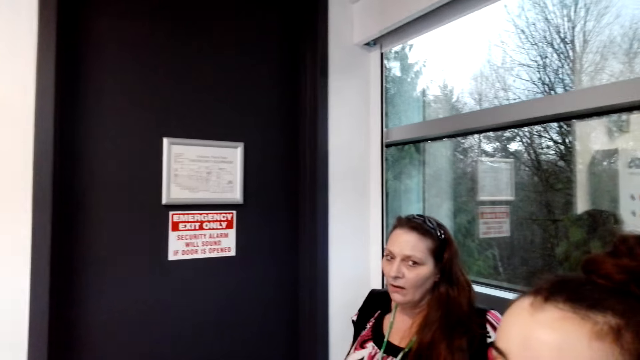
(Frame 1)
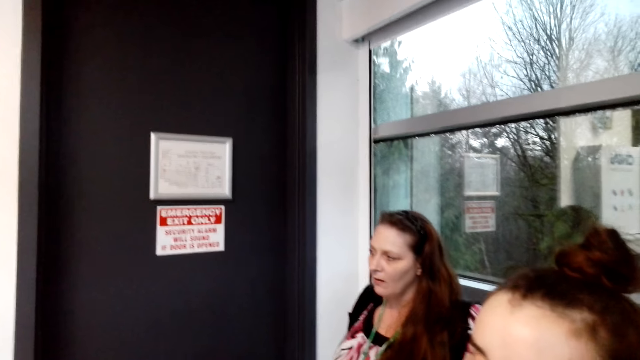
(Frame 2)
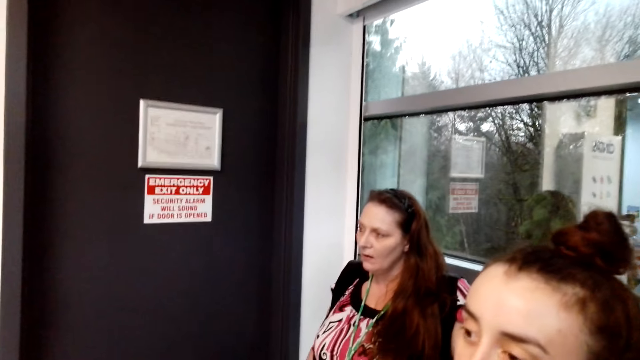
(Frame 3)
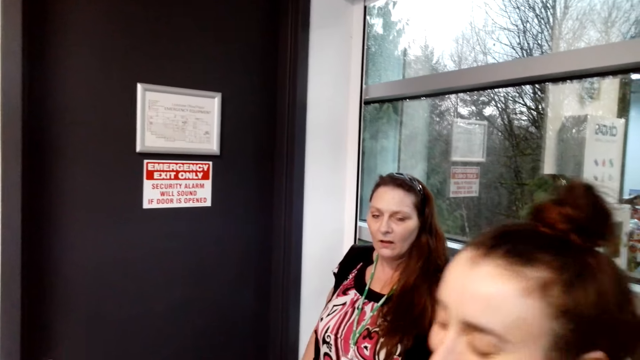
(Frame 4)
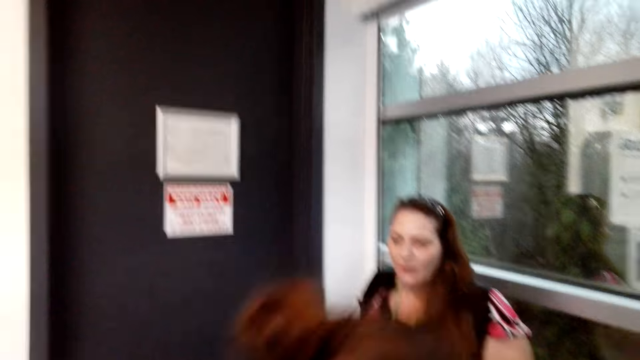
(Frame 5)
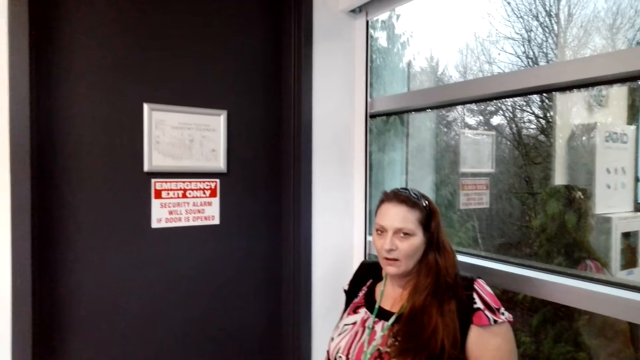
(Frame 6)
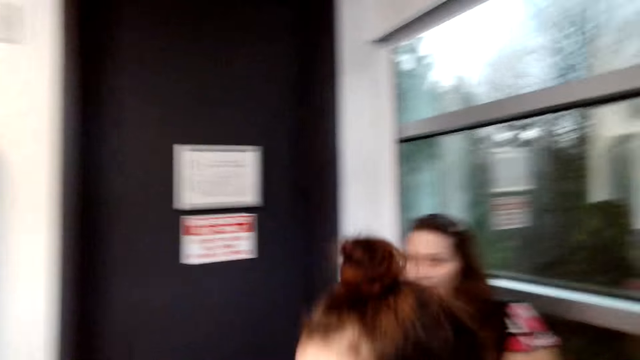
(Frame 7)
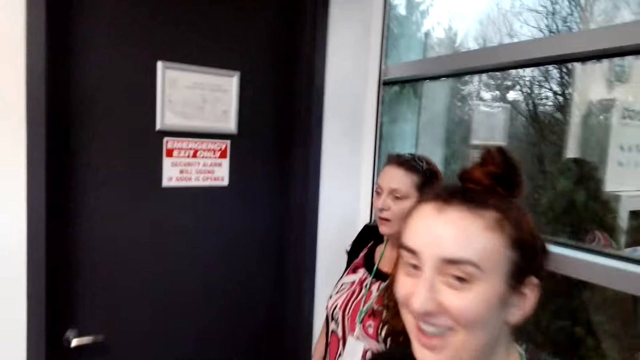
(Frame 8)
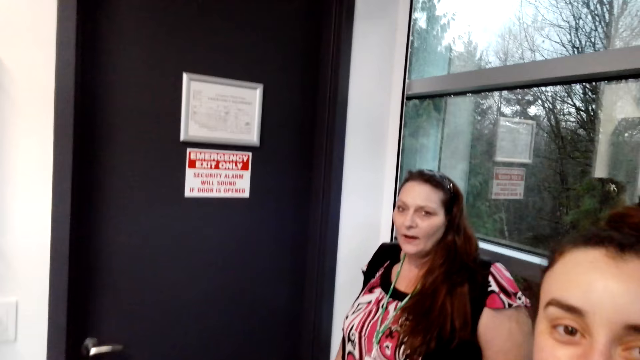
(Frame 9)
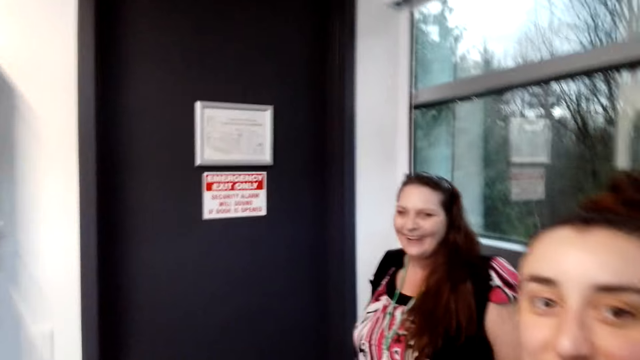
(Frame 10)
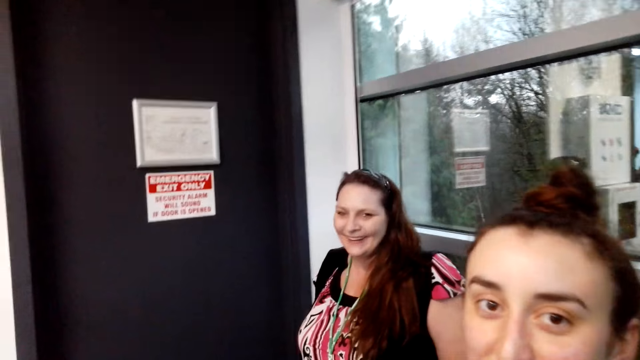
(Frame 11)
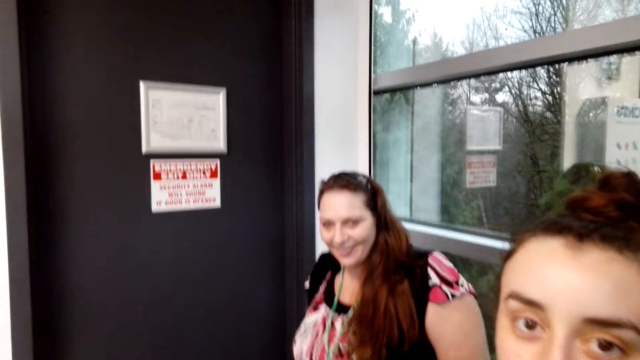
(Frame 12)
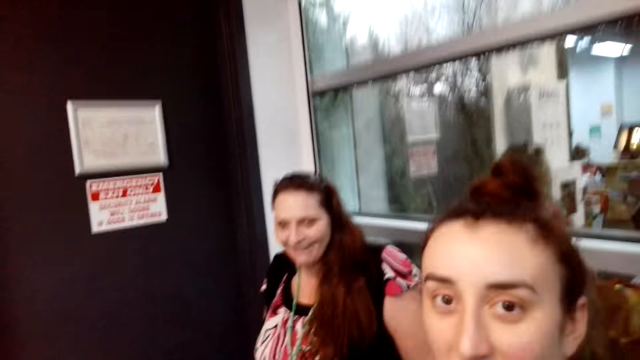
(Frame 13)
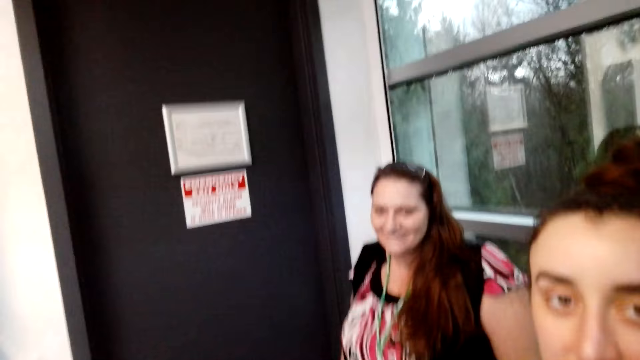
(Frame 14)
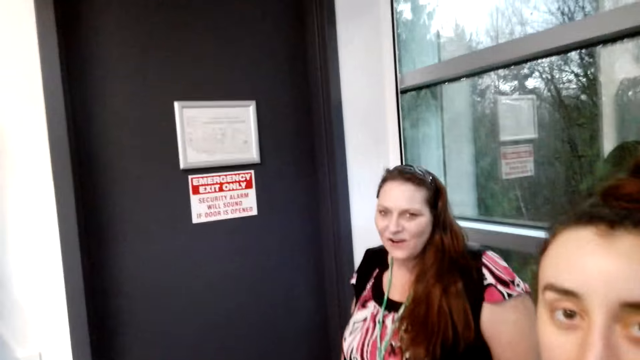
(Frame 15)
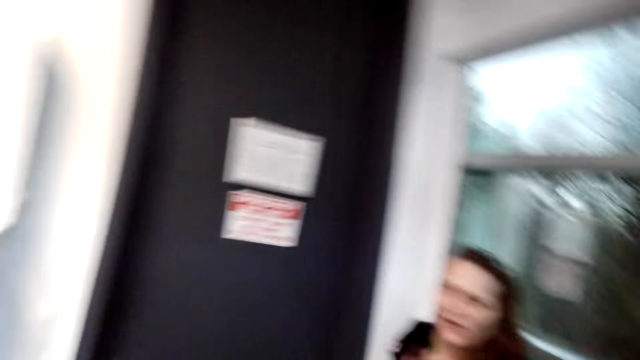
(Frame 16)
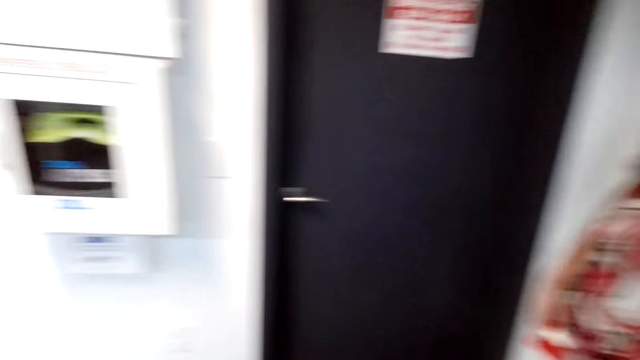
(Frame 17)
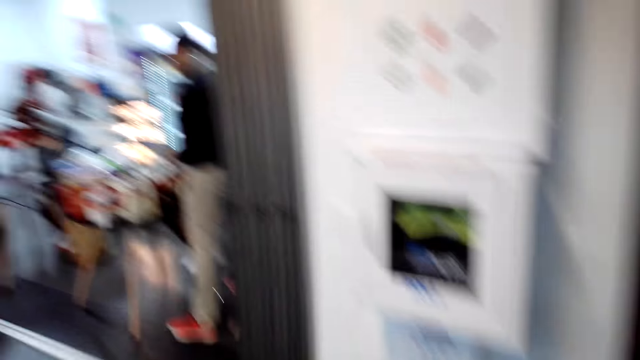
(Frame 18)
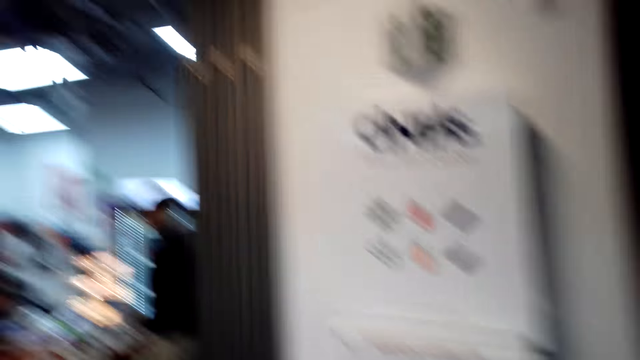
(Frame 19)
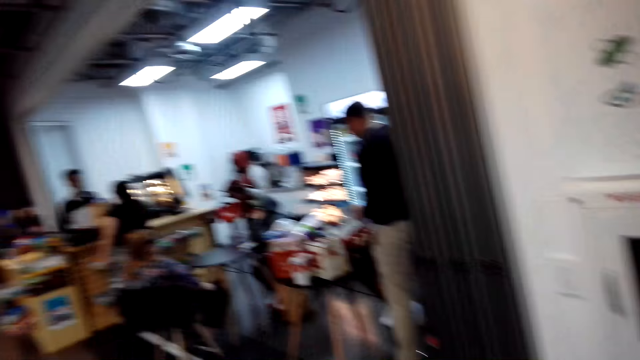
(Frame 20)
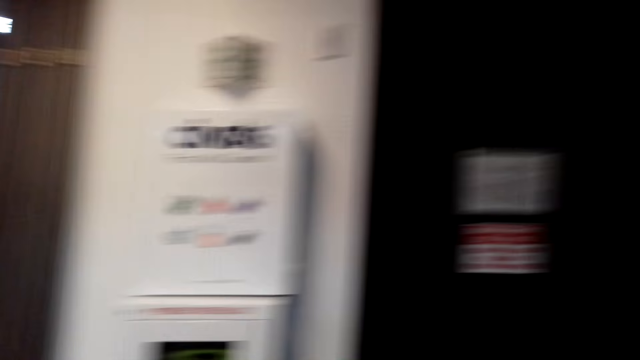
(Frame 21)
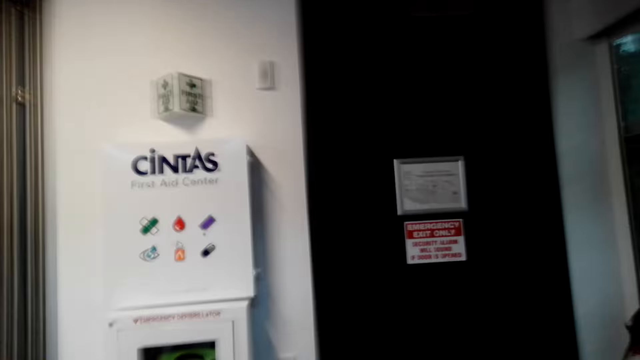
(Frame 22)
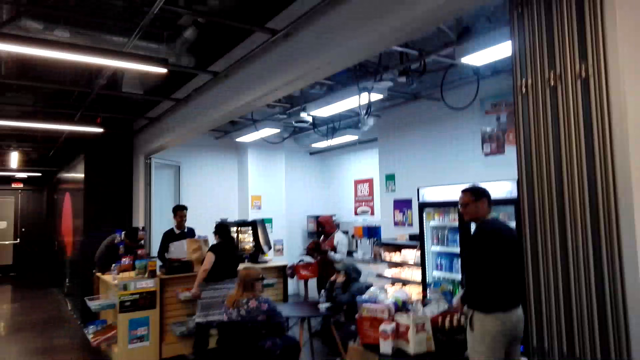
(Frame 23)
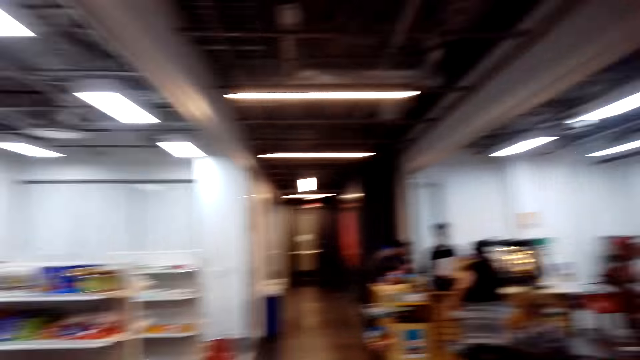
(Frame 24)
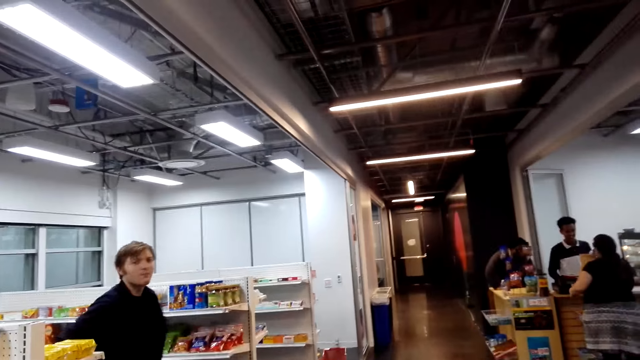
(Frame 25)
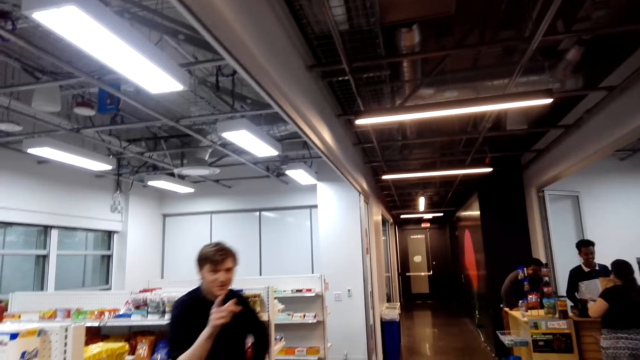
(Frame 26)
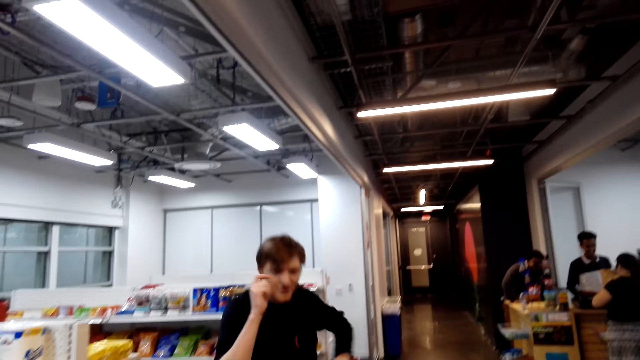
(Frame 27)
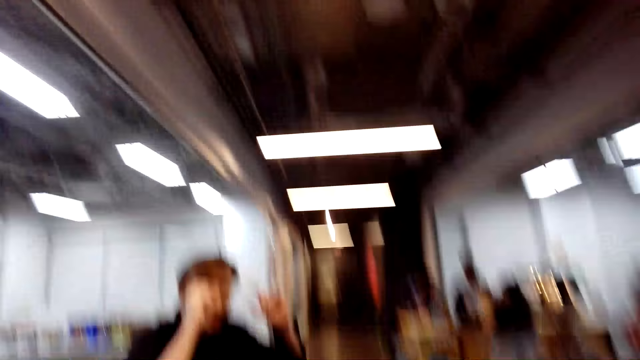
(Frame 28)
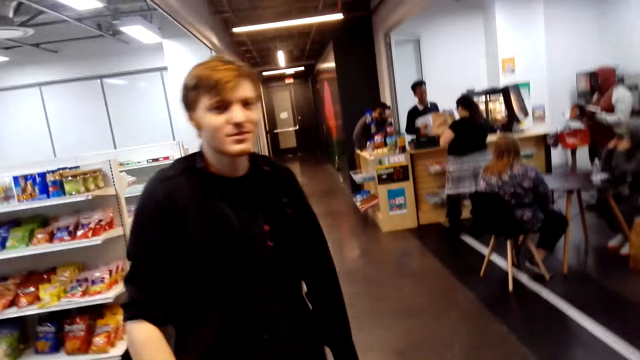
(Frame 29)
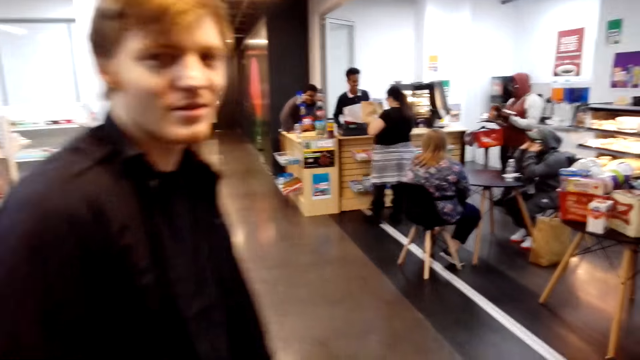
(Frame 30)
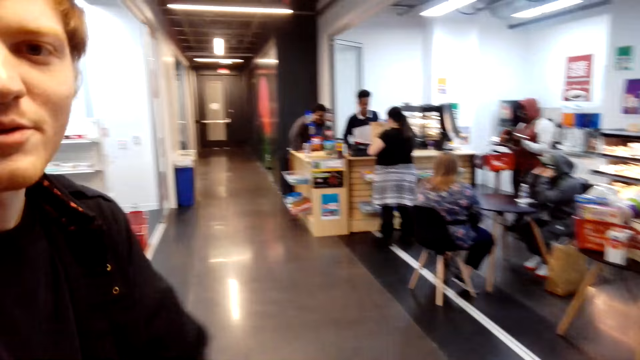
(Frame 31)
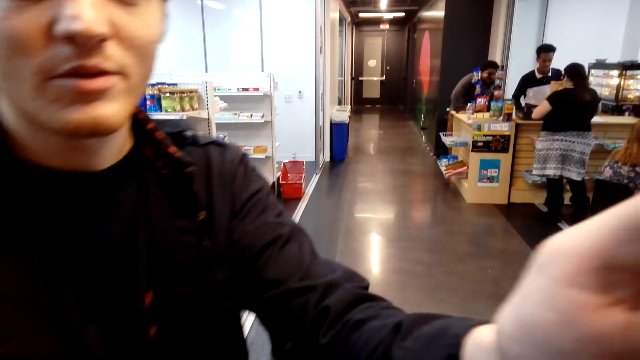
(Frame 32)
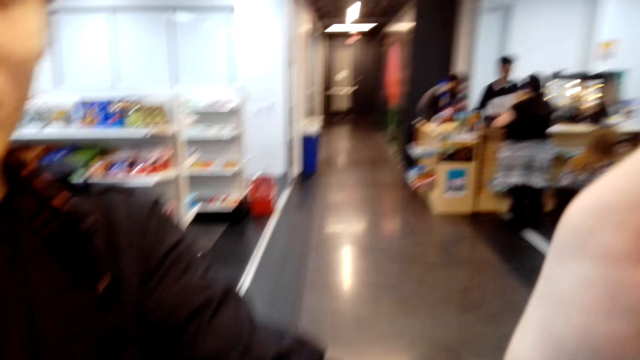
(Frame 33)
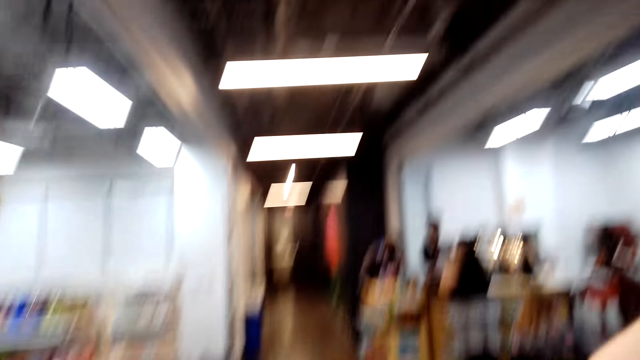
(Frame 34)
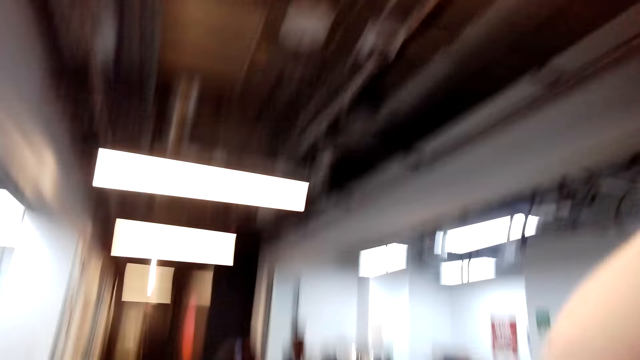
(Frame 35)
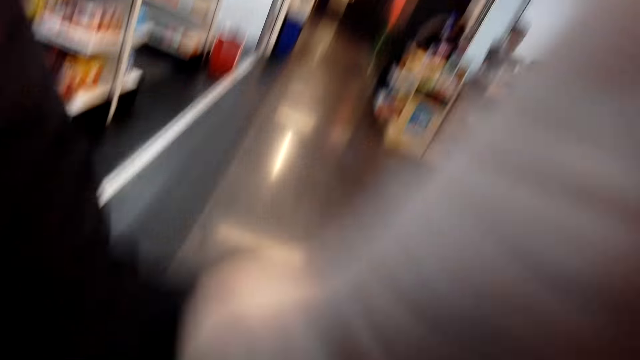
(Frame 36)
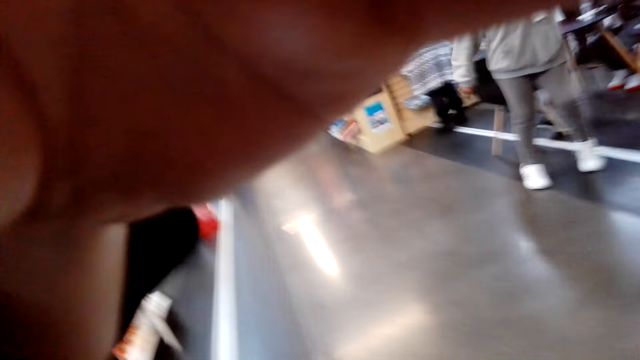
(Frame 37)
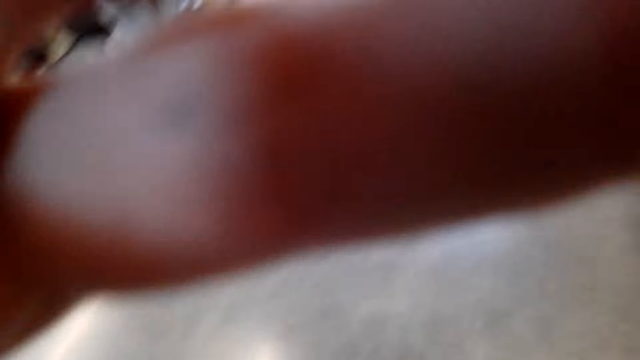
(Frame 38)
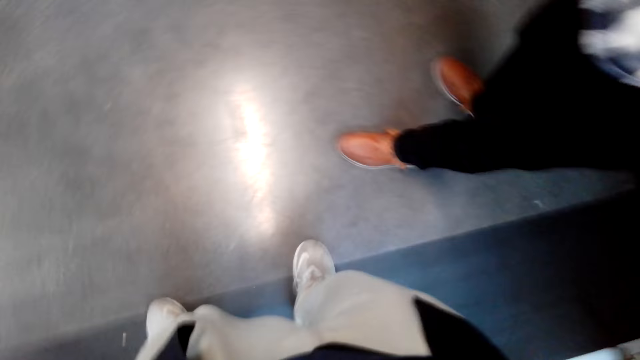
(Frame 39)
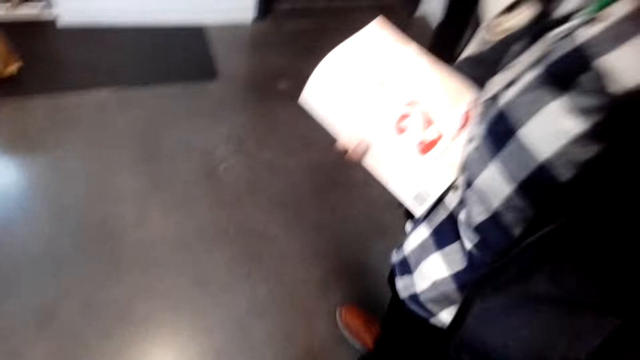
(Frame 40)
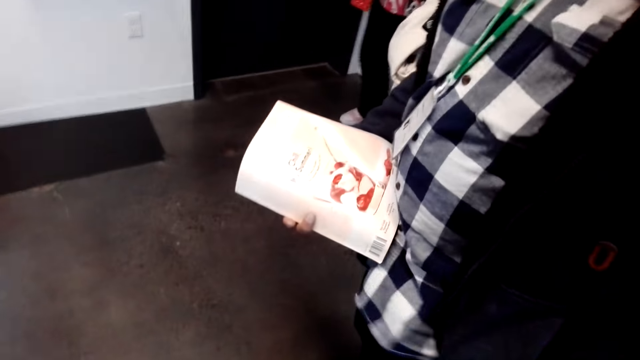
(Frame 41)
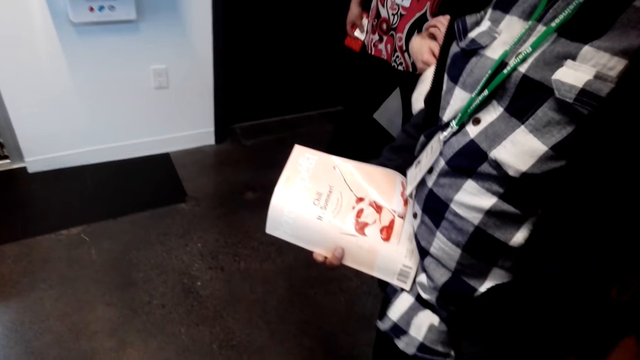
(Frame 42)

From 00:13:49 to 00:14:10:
A person talks to the camera wearer. The person moves her head. Another person smiles. The camera wearer moves his head. A man walks towards the camera wearer. The man points at the camera wearer, moves his hand and holds the camera. The man adjusts the camera on the camera wearer.
